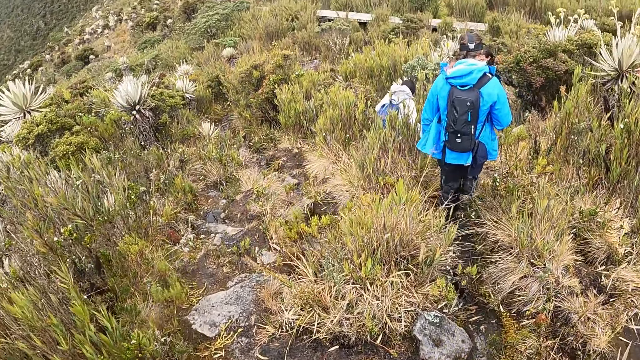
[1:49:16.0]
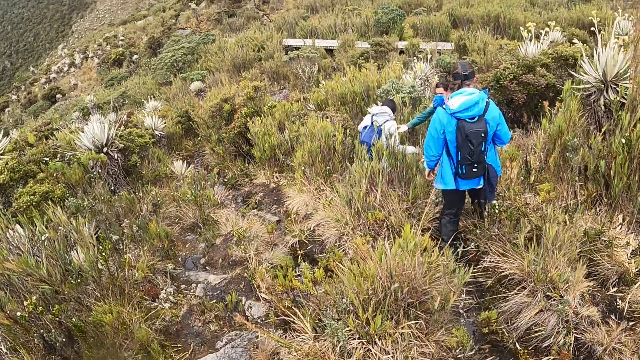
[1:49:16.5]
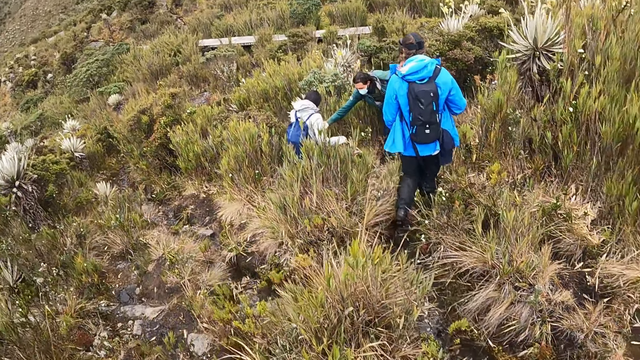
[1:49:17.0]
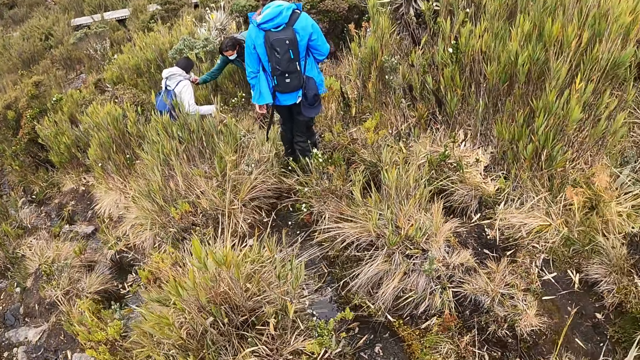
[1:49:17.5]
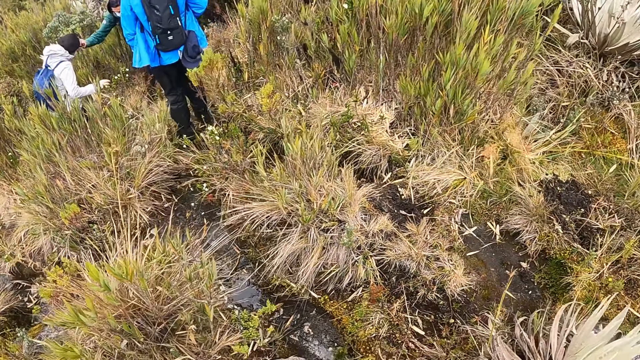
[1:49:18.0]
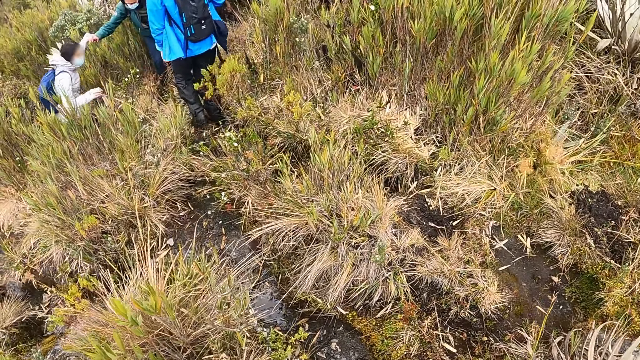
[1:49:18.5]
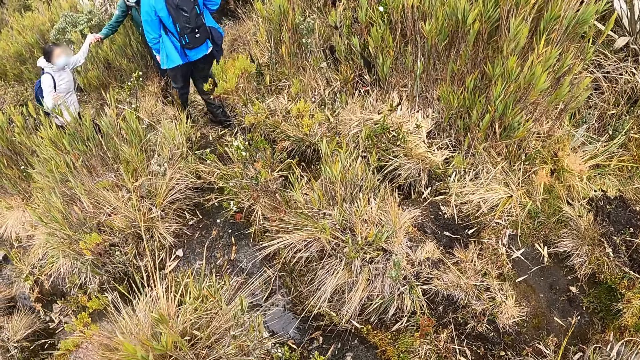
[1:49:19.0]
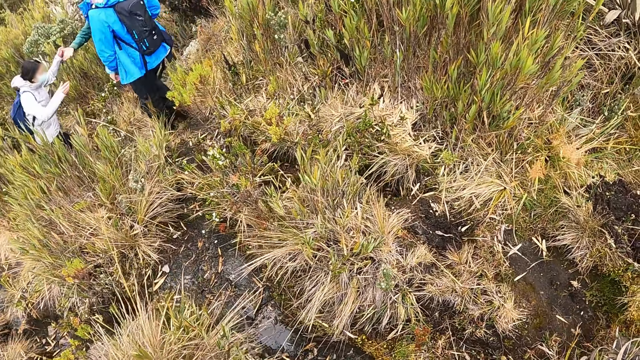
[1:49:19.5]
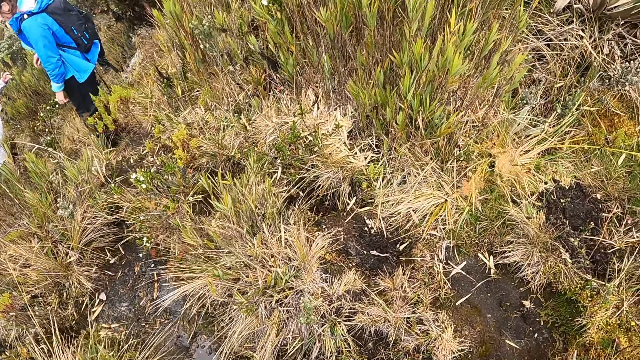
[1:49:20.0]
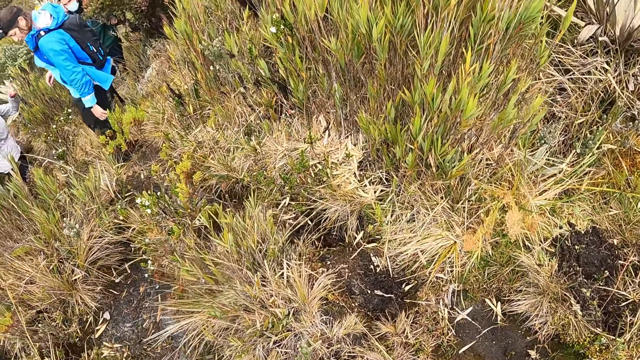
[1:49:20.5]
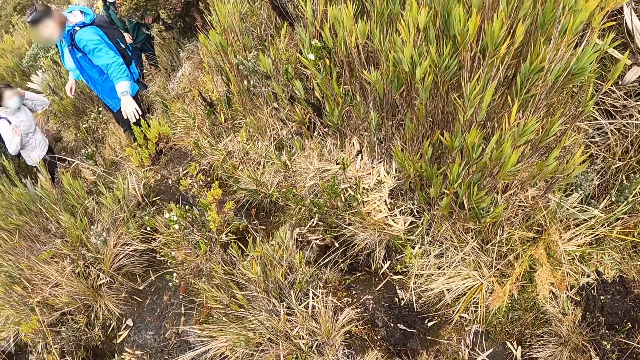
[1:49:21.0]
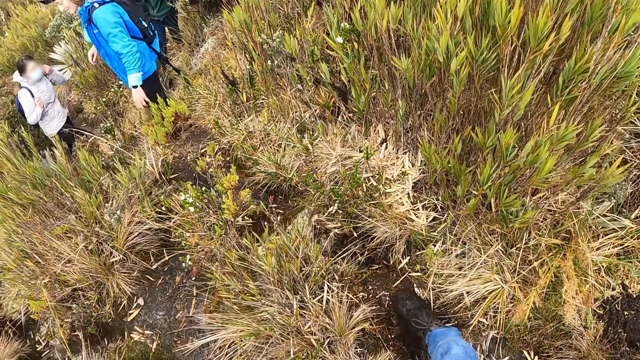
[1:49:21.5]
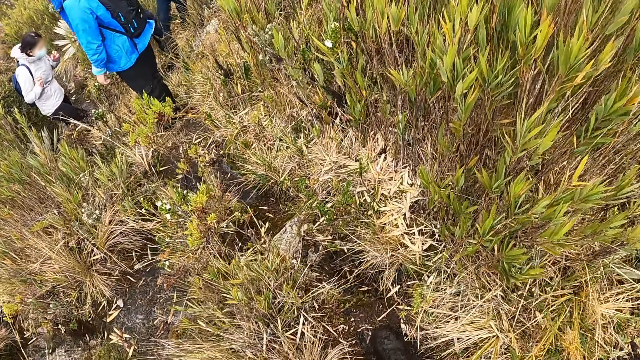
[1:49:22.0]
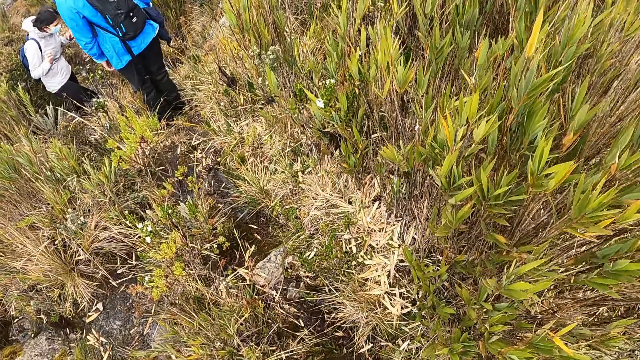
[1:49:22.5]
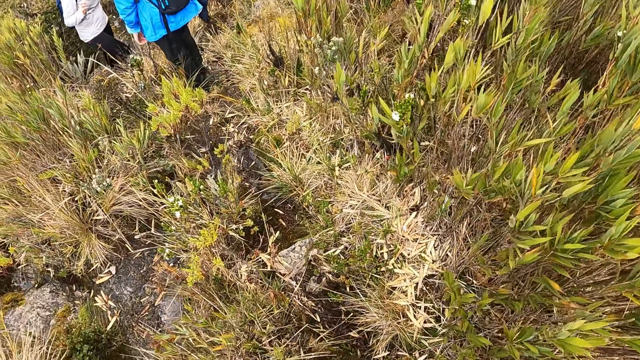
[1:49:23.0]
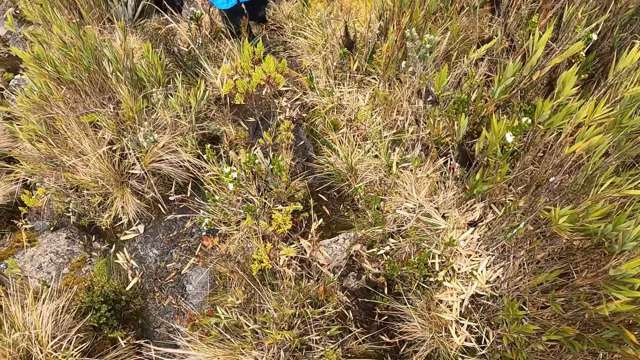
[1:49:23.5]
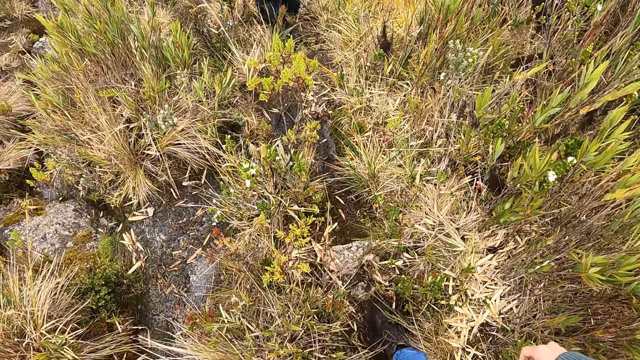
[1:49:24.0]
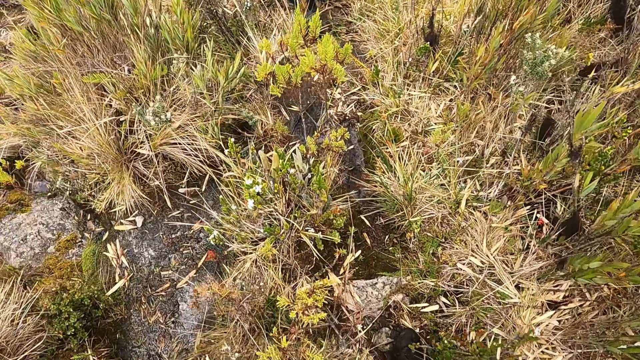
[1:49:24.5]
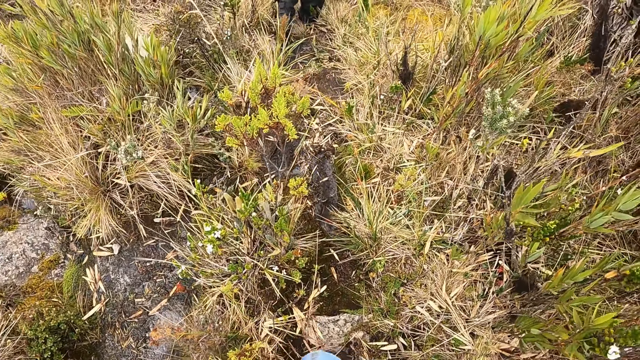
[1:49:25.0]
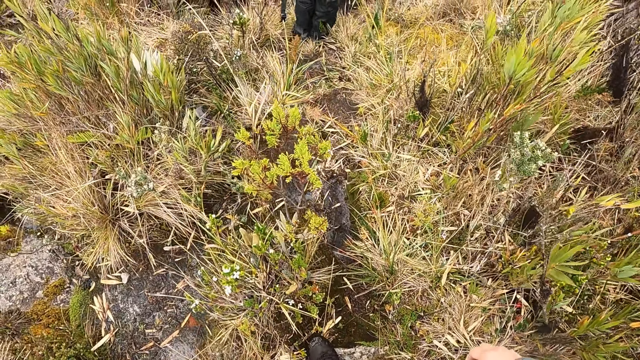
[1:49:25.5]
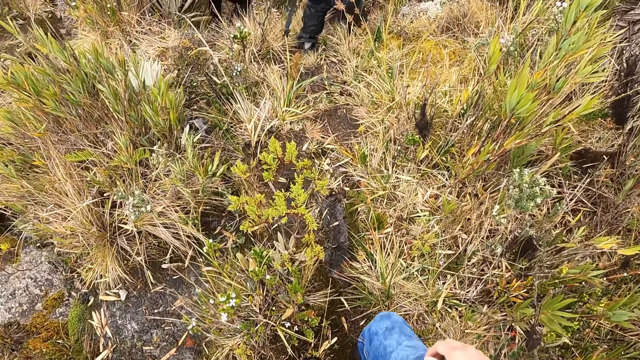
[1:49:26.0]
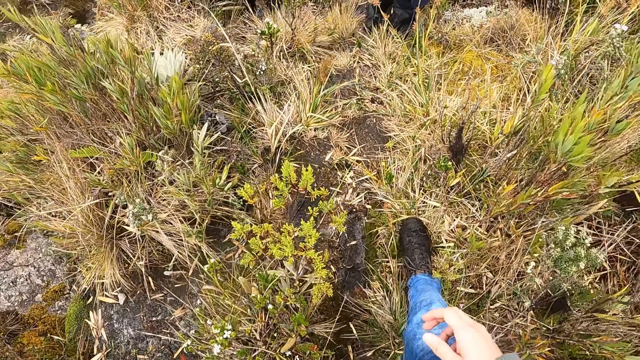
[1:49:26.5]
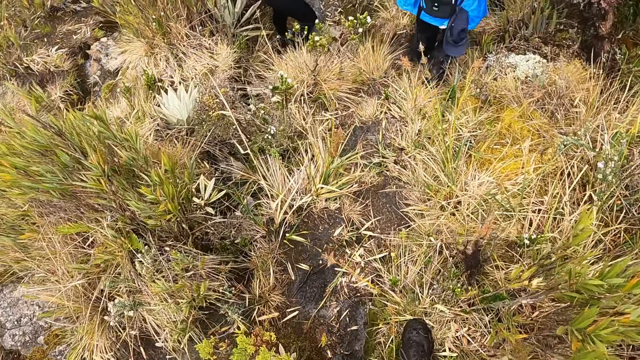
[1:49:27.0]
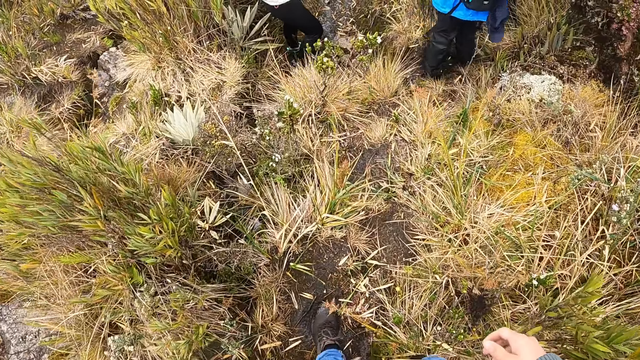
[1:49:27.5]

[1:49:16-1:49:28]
A man holds a girl's left hand with his right hand. The girl touches her hair with her left hand.

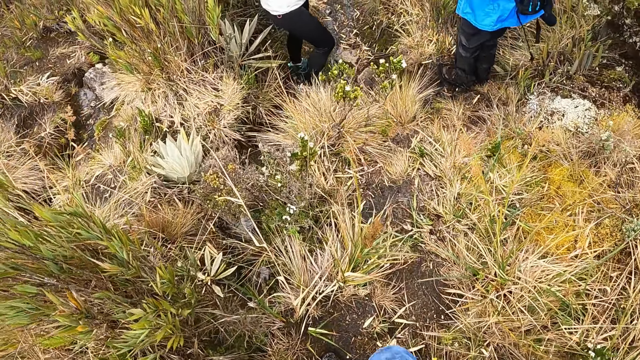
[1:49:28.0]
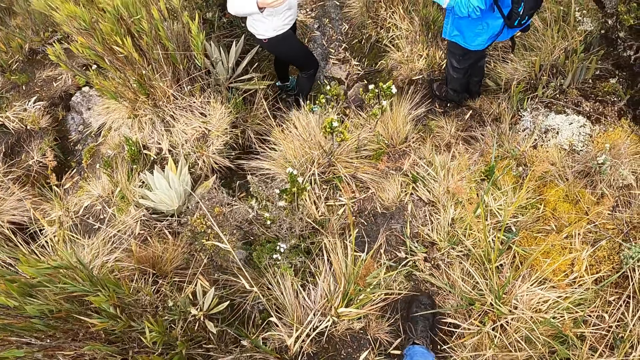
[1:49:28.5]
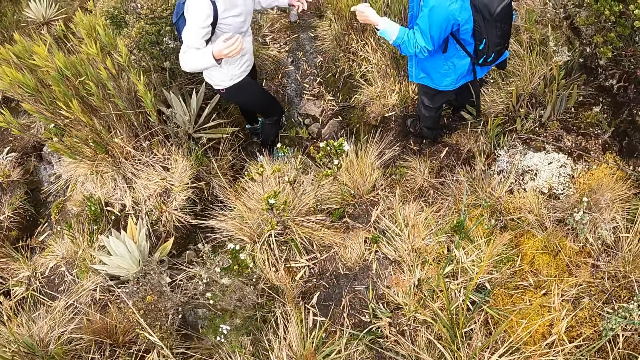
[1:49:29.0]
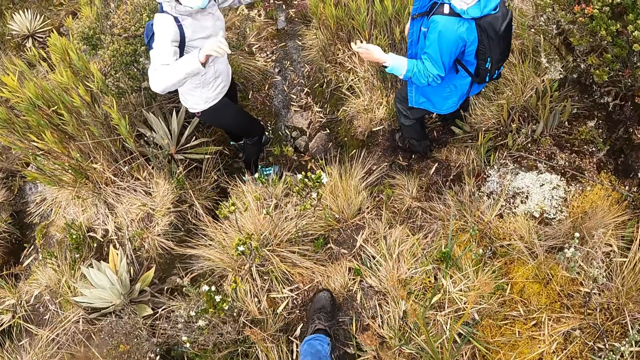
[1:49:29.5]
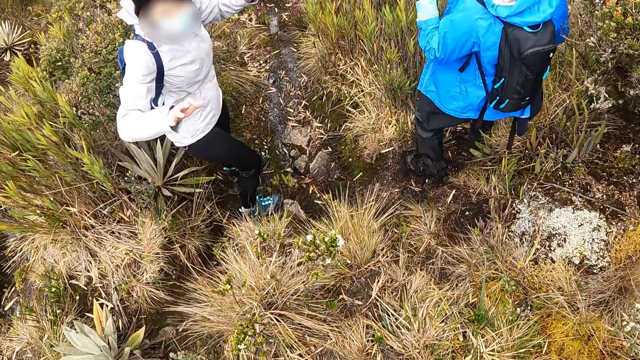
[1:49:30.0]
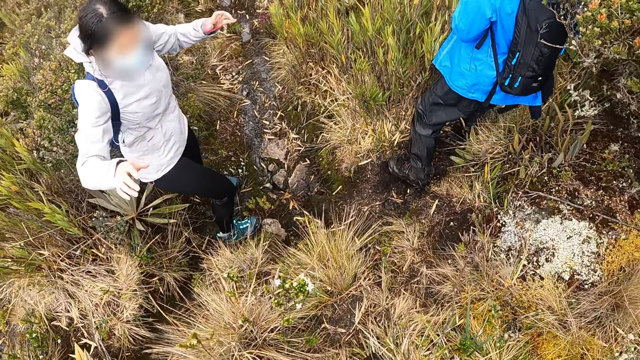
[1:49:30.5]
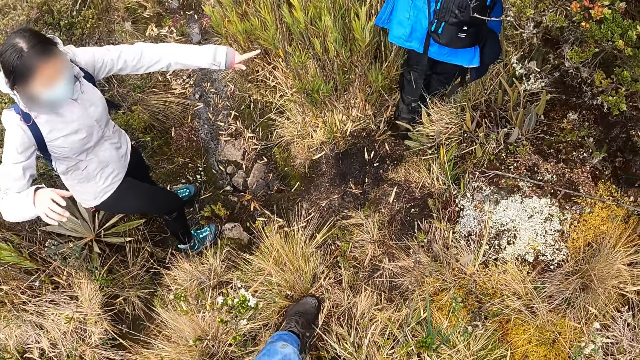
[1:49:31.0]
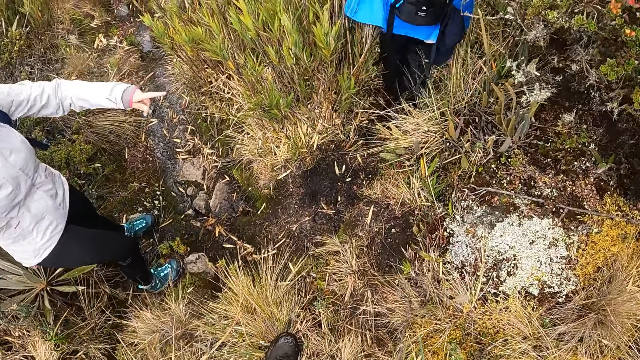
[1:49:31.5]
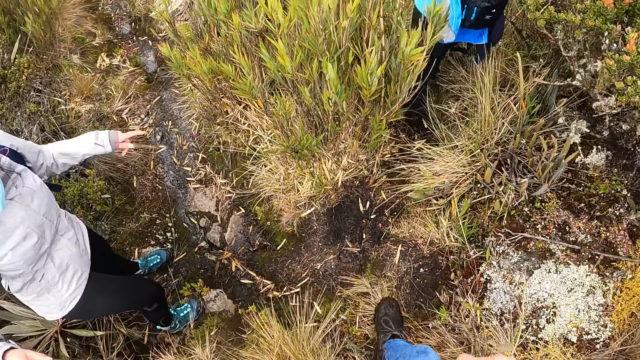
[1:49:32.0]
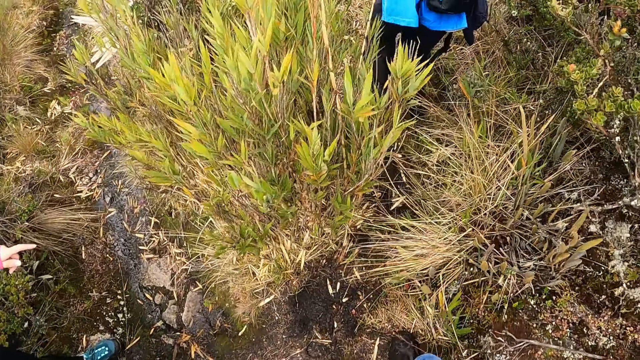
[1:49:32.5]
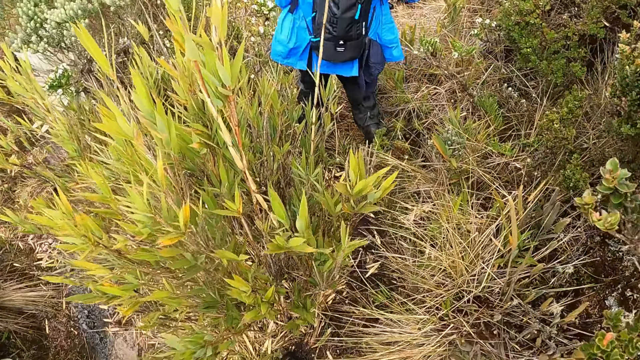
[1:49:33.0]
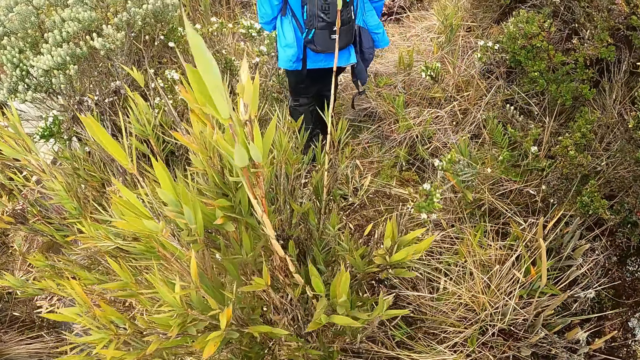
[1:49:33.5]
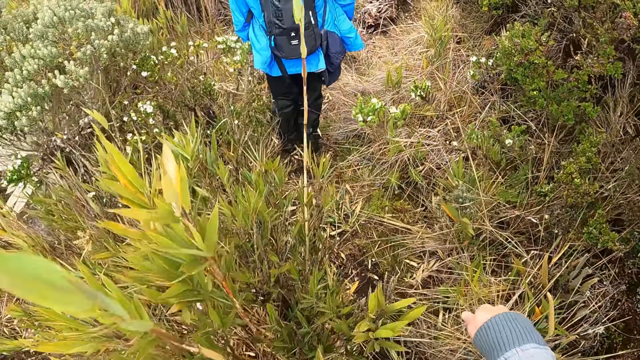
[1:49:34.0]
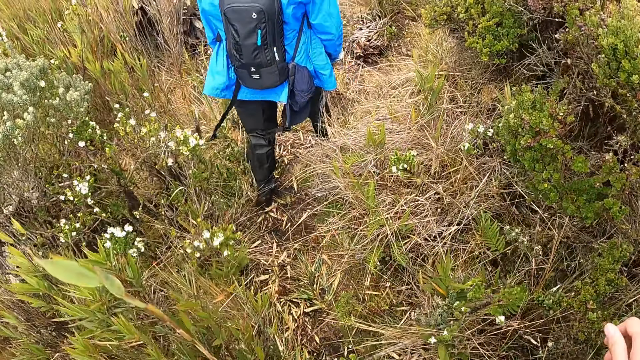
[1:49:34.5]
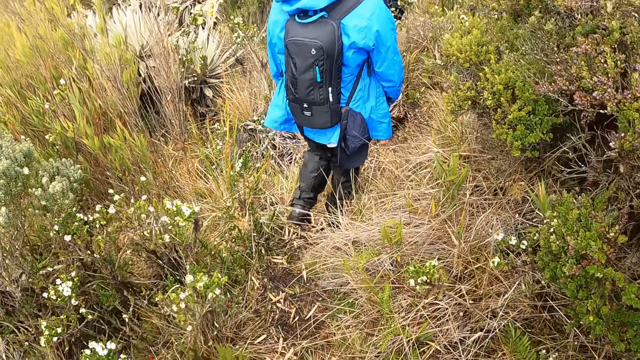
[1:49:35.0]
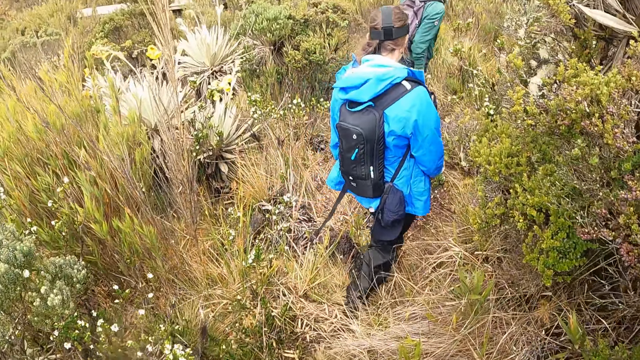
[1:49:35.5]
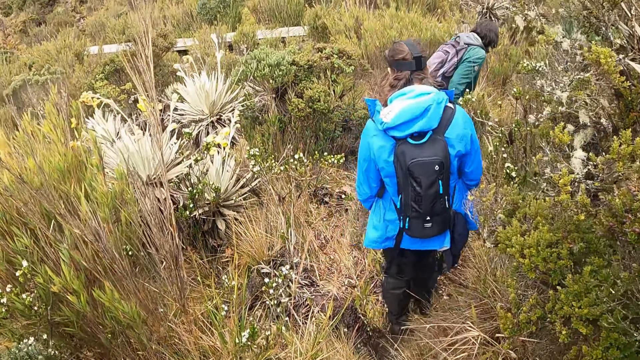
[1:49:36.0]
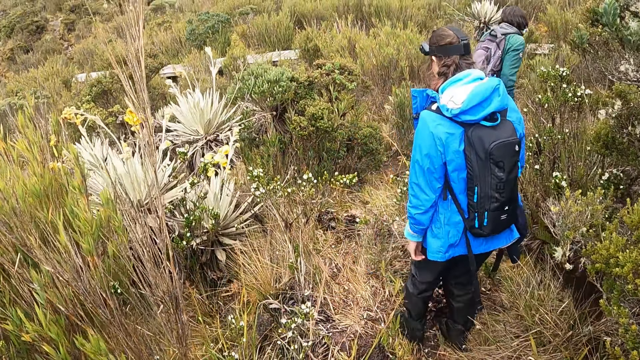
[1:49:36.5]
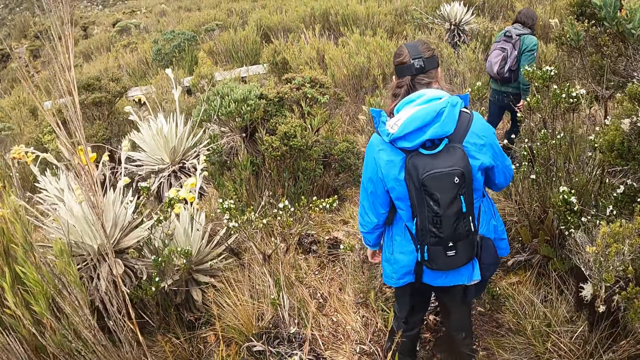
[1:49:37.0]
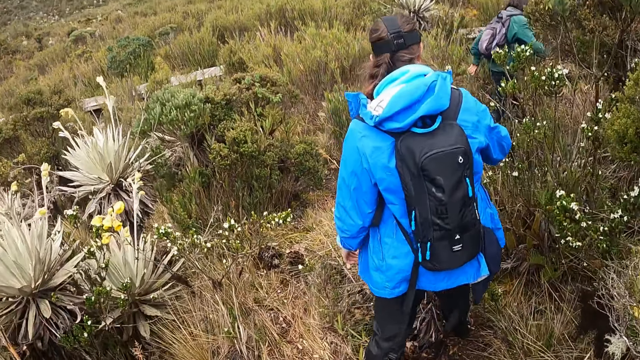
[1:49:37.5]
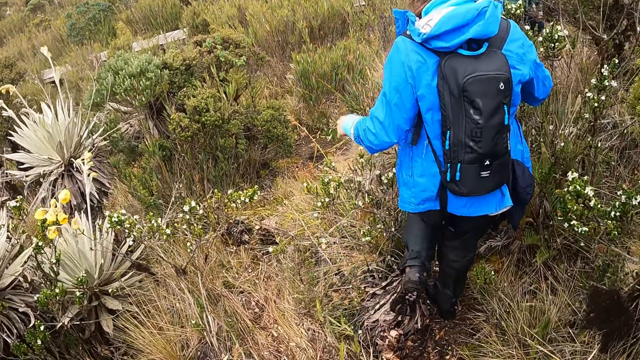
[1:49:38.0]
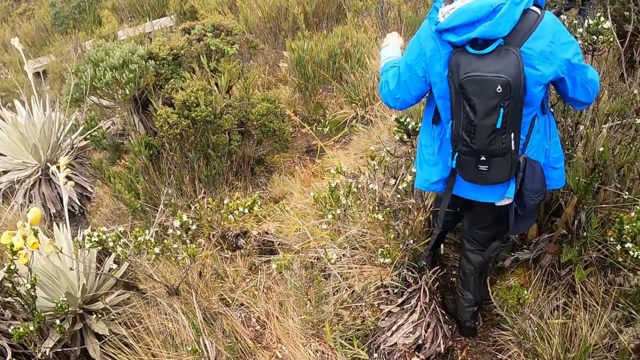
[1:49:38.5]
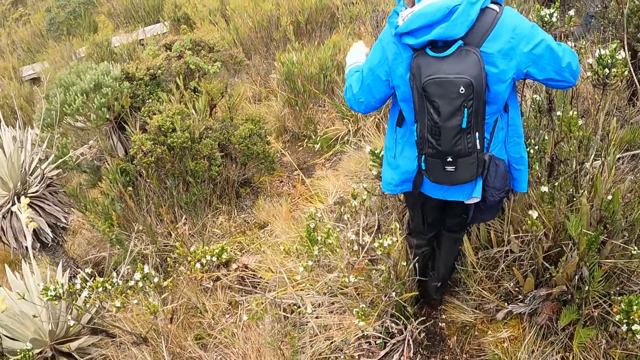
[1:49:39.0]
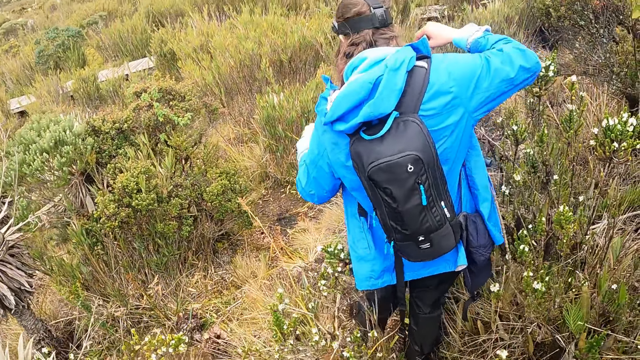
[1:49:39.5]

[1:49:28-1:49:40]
The camera wearer interacts with people.
